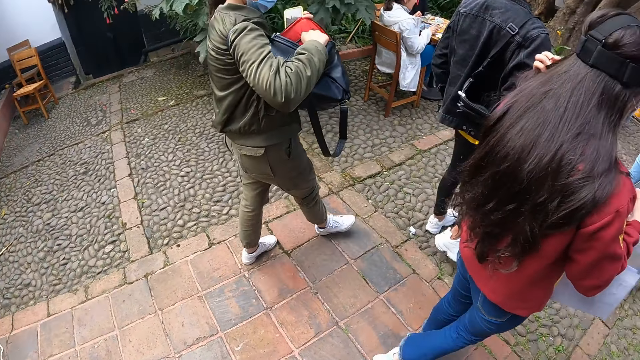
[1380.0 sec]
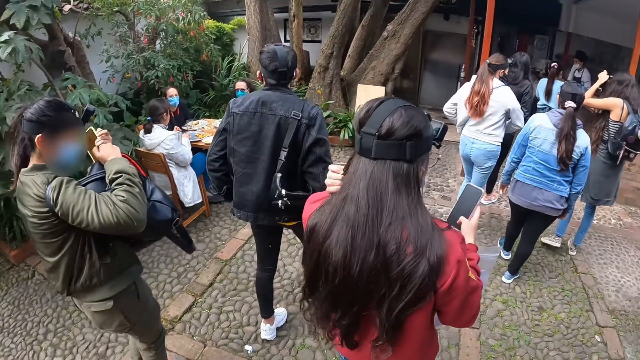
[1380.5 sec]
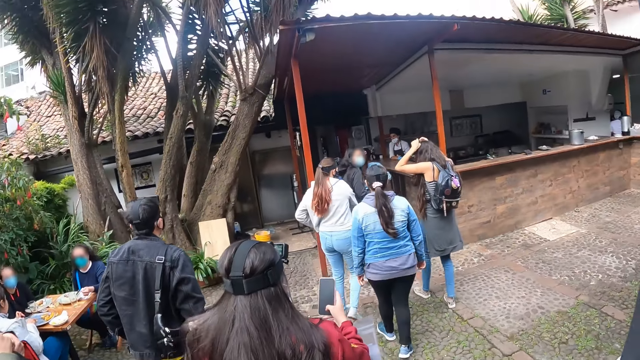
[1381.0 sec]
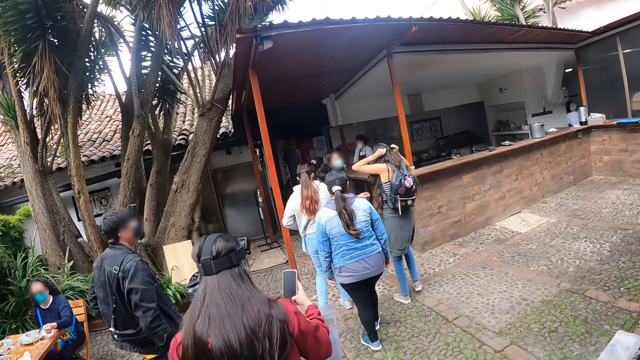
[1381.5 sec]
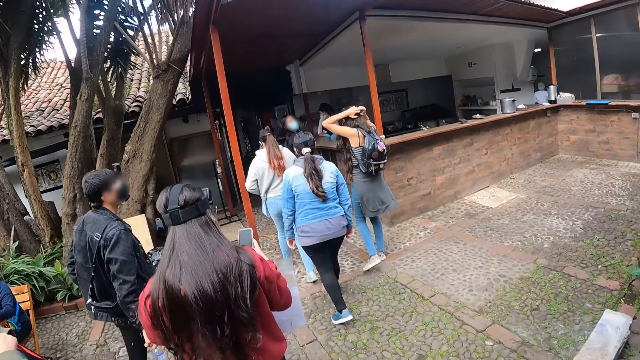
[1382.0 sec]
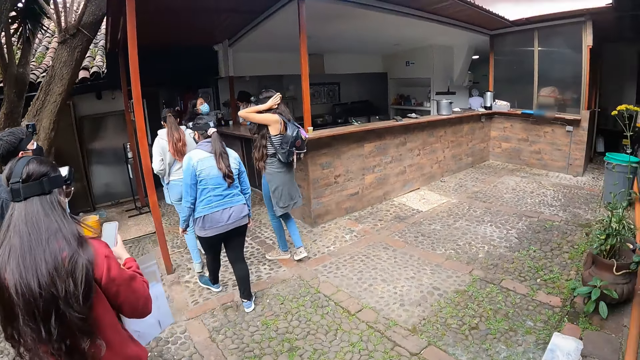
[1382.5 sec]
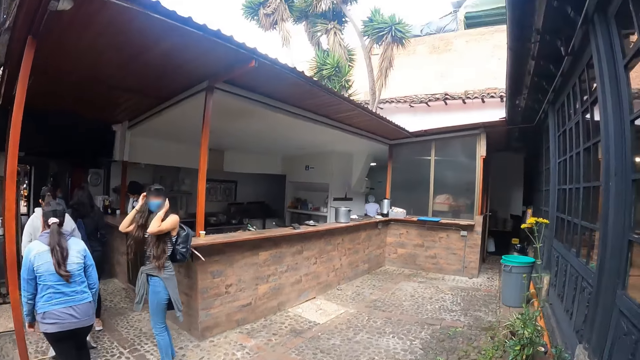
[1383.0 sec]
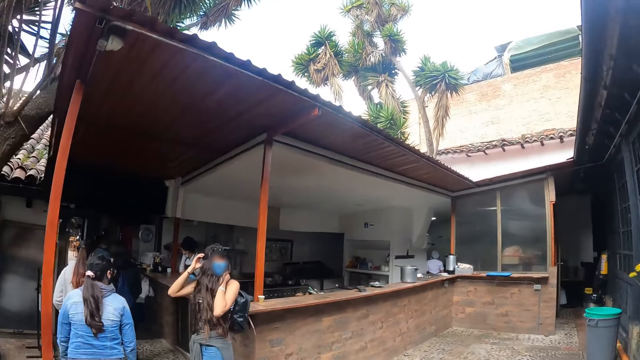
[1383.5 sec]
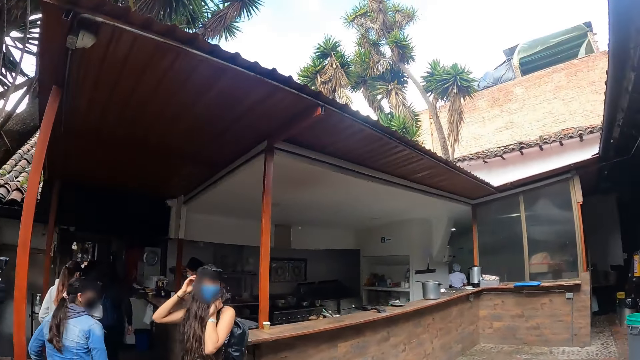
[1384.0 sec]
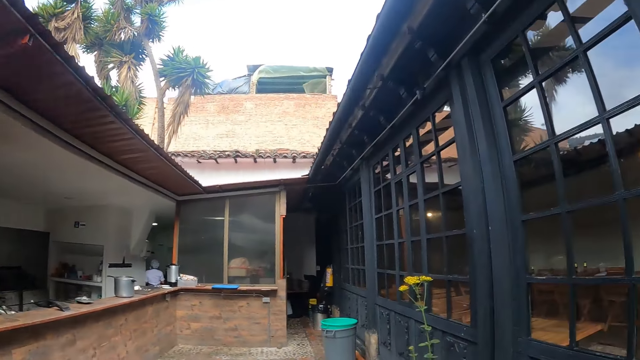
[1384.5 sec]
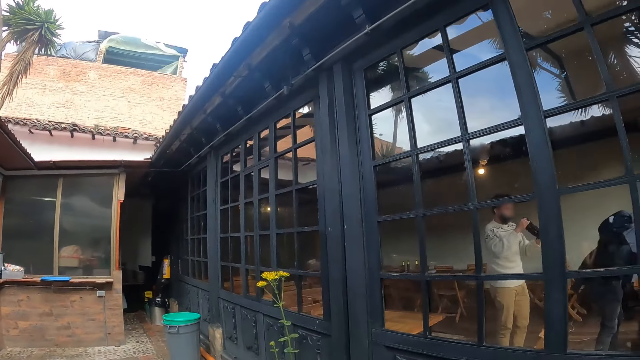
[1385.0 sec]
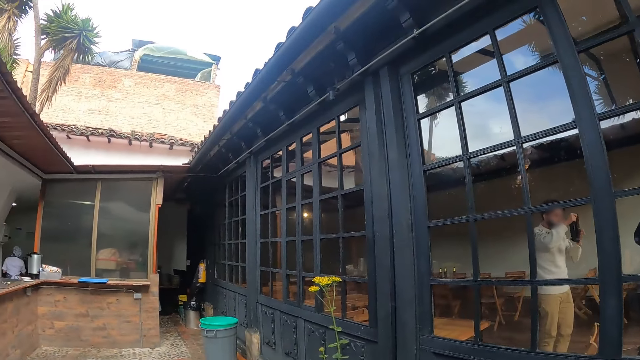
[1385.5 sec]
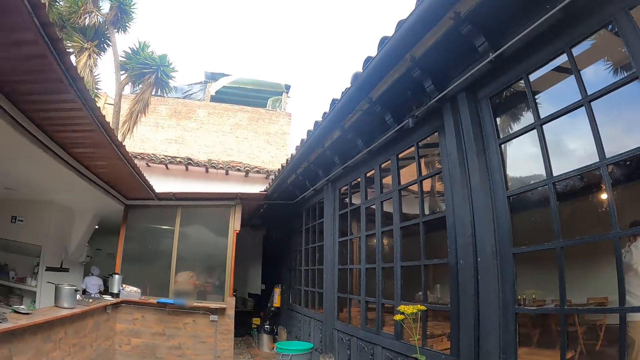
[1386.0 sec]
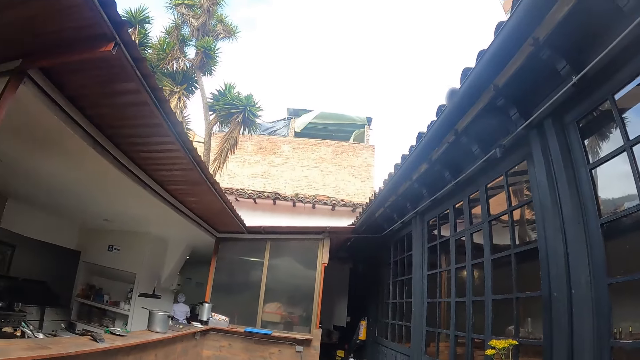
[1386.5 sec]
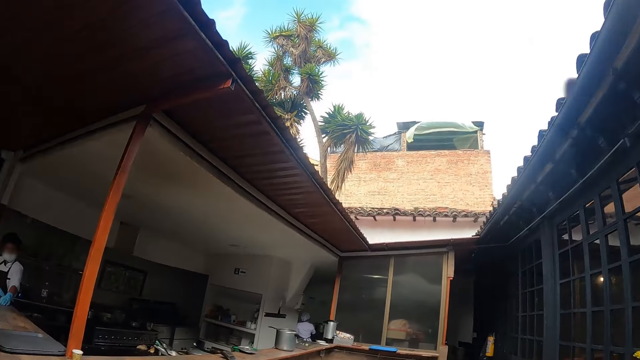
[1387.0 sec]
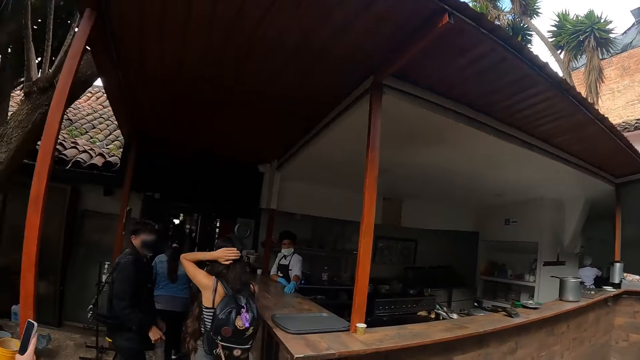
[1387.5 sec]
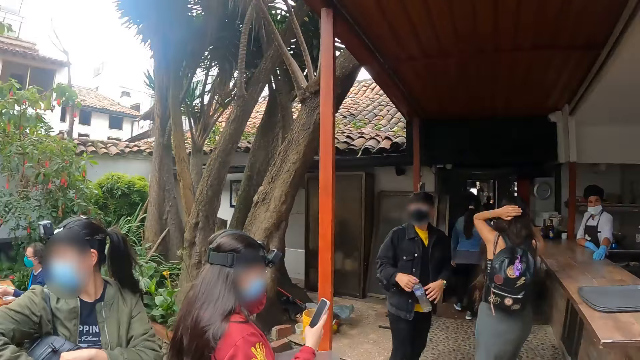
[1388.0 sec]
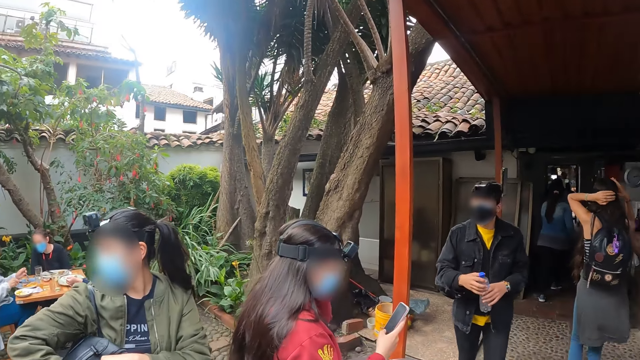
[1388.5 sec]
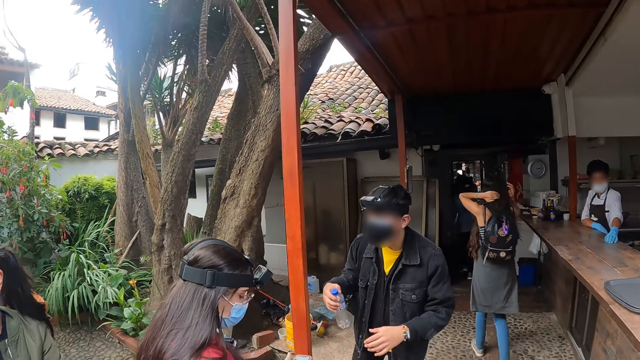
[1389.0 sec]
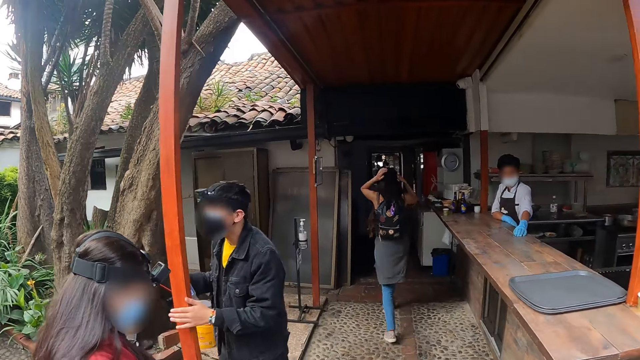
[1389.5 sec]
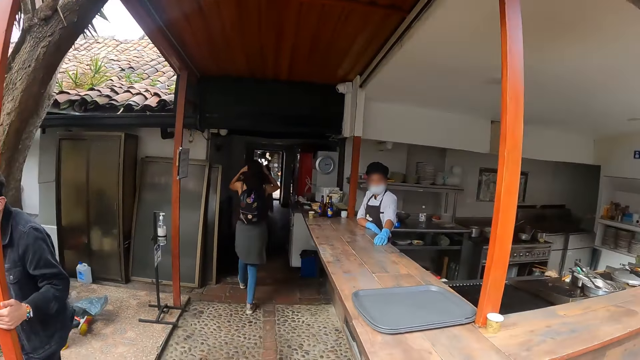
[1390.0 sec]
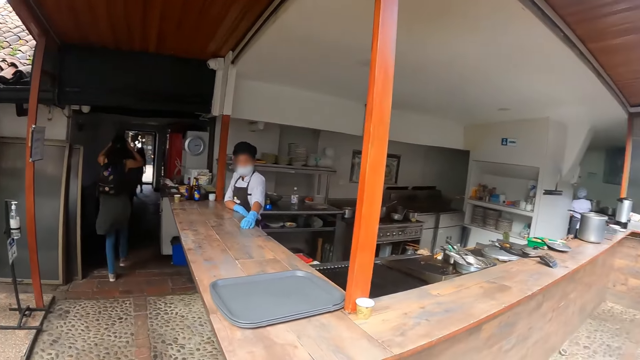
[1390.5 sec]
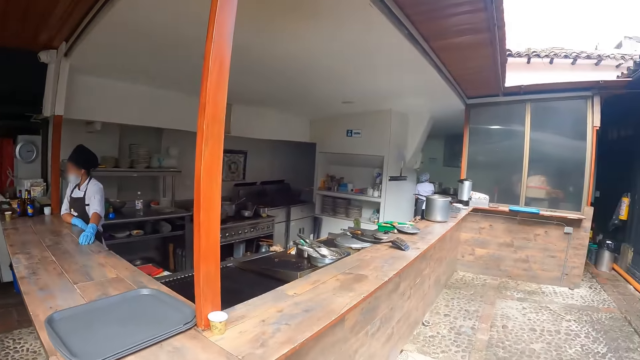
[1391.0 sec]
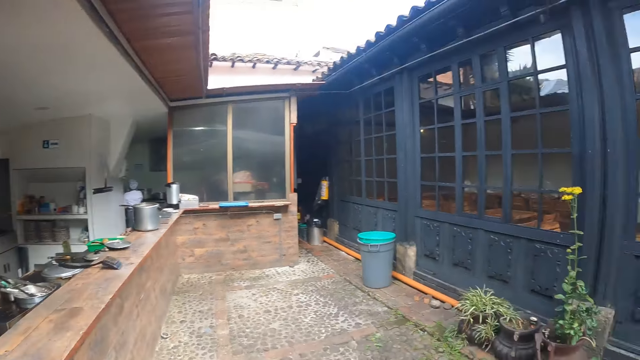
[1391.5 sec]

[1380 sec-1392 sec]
A person moves around. Seven other persons each move around. The camera wearer looks around. They stand for a while. Another person puts on a camera. The camera wearer looks around.

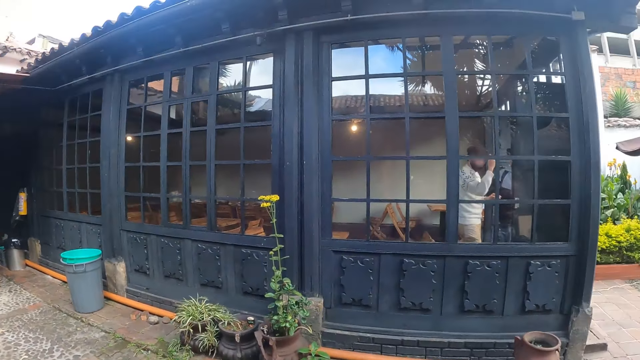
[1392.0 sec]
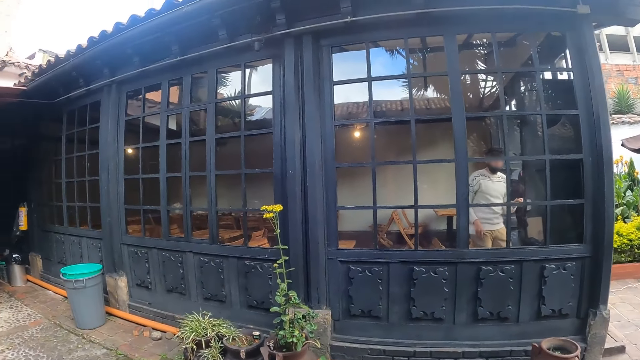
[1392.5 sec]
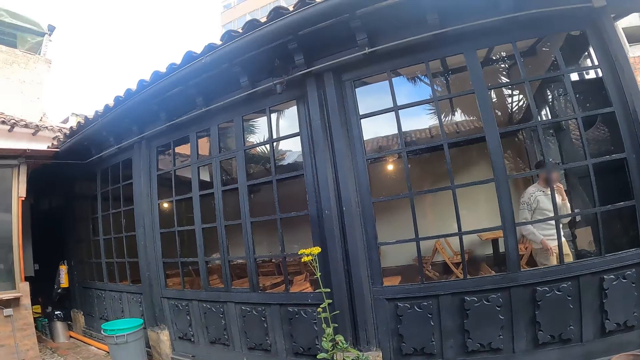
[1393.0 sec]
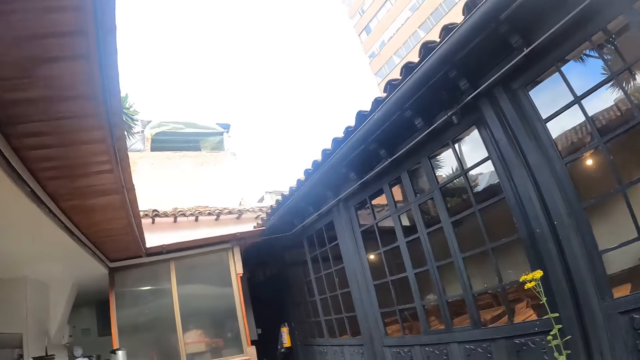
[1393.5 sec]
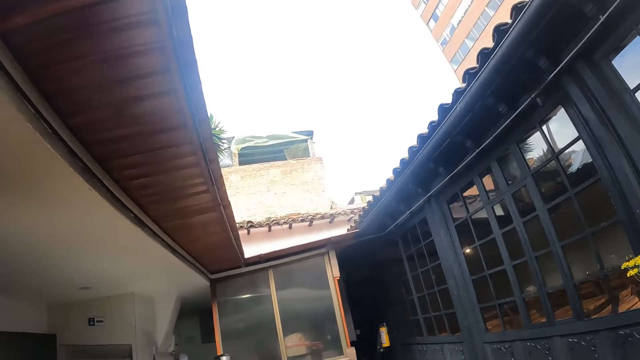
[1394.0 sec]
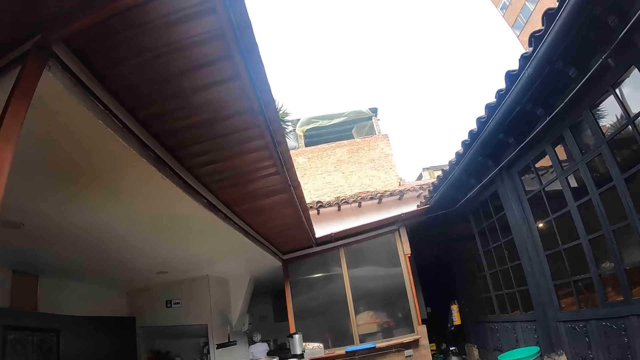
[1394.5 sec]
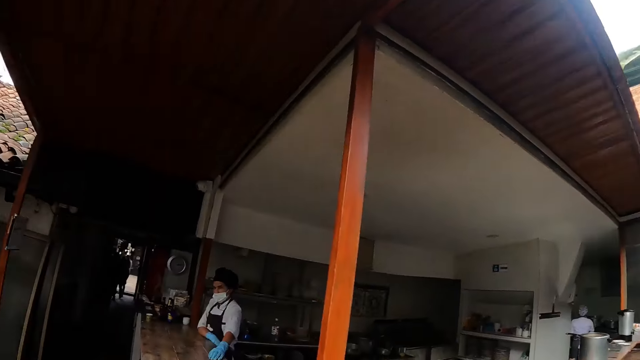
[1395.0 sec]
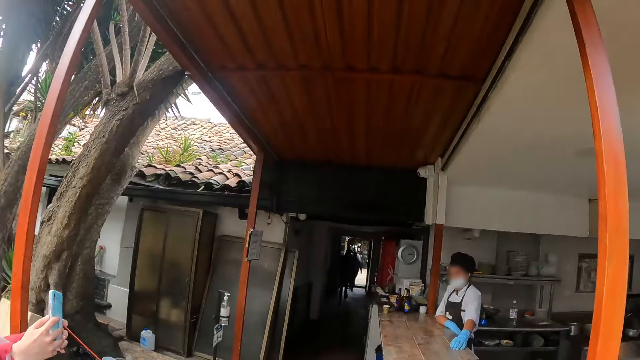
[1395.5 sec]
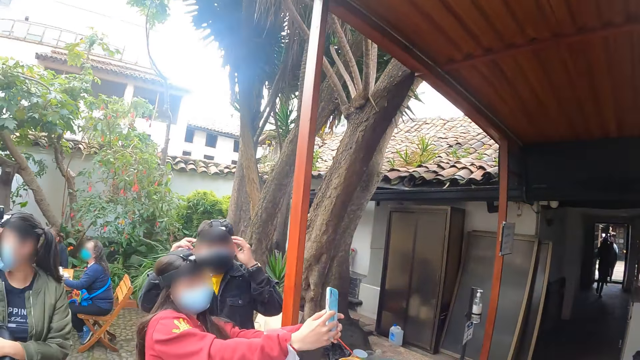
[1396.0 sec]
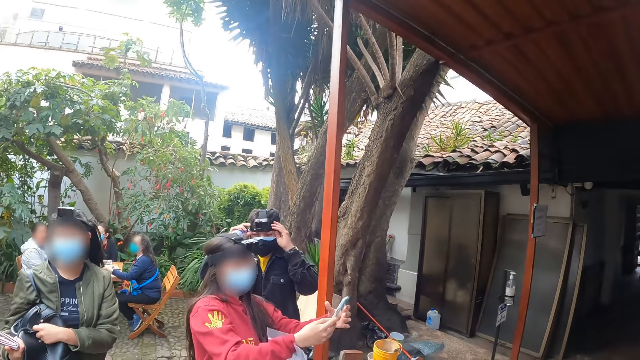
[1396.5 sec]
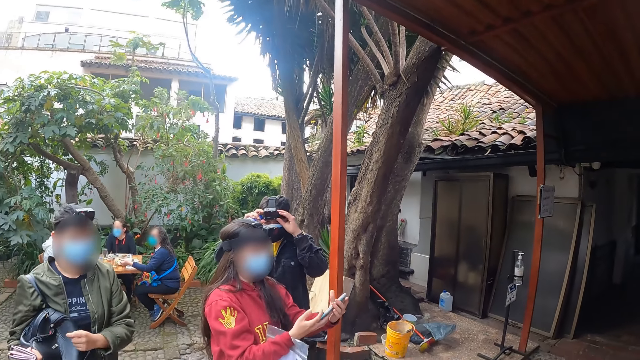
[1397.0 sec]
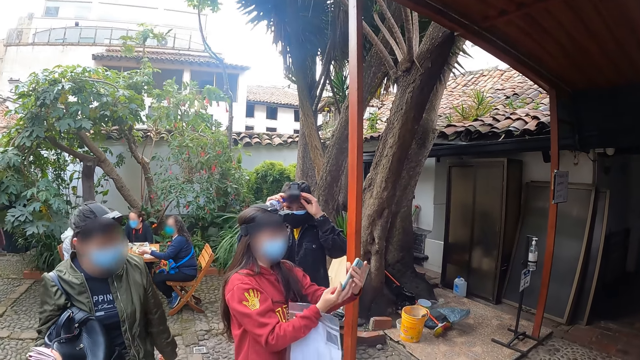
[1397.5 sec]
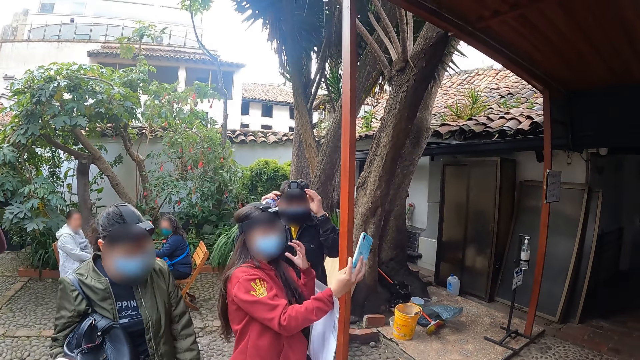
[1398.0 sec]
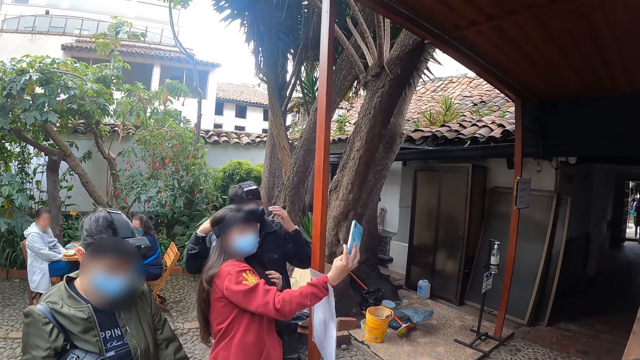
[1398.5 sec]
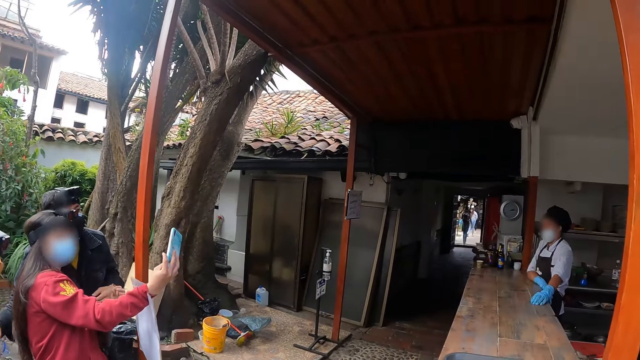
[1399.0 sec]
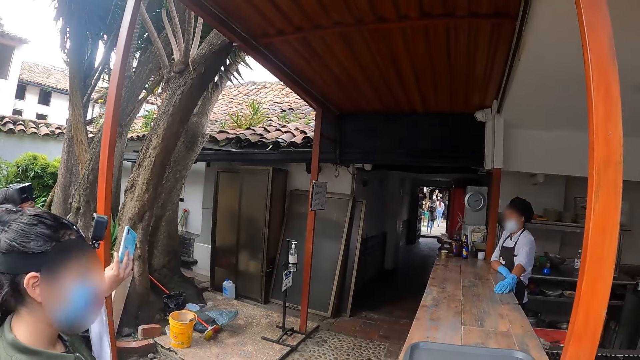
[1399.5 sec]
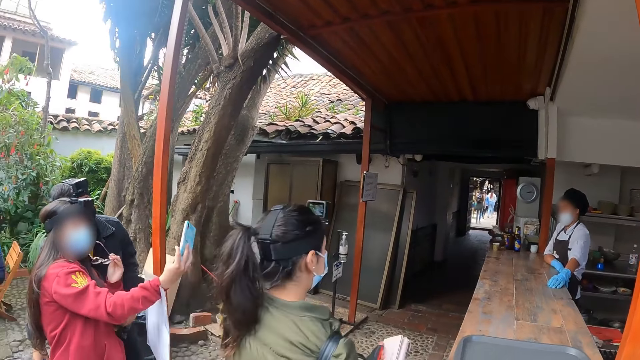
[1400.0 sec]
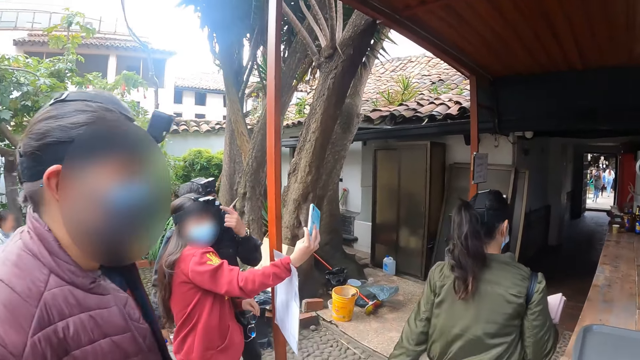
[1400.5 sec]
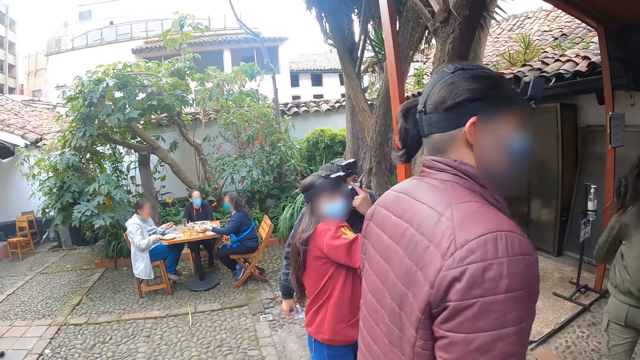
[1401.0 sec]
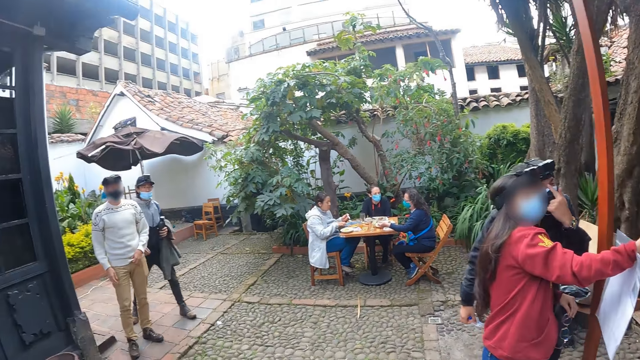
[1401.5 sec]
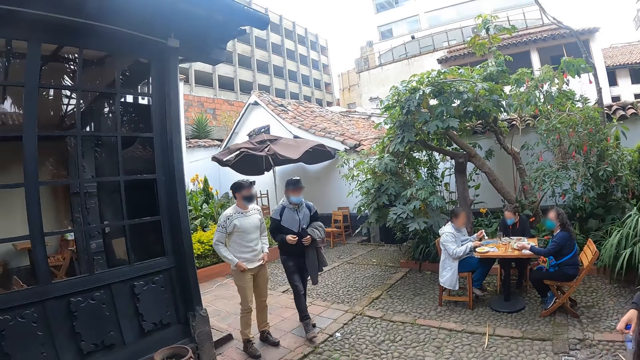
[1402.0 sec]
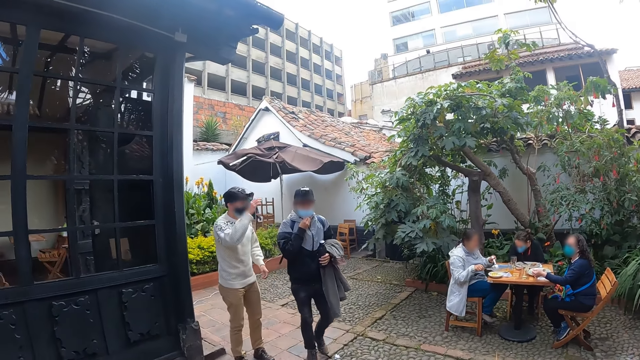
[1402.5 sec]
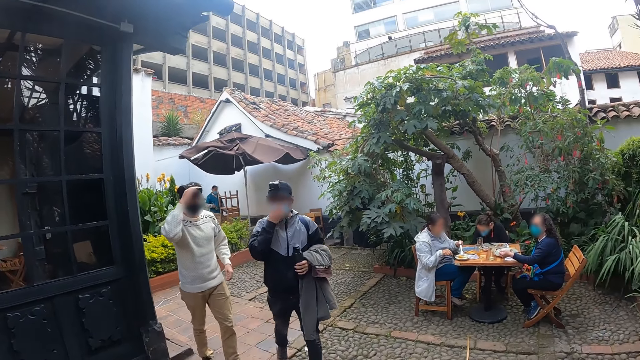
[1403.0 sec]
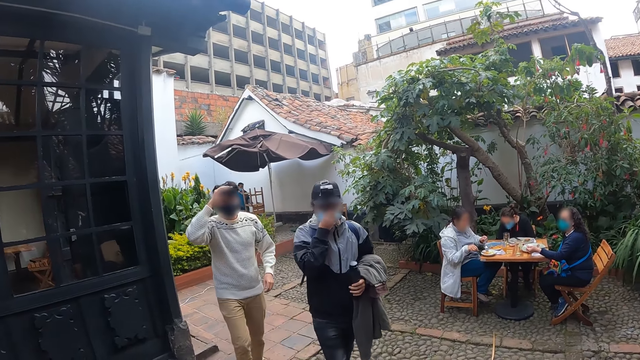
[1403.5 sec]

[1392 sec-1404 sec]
A person moves around. A man adjusts the camera. A woman uses the phone. Another woman walks away. The first woman takes a photo and removes the glasses. The camera wearer looks around. The person adjusts the camera.
